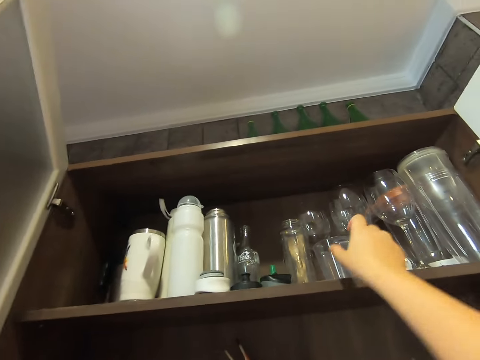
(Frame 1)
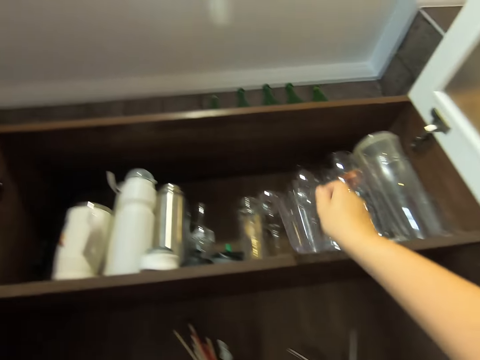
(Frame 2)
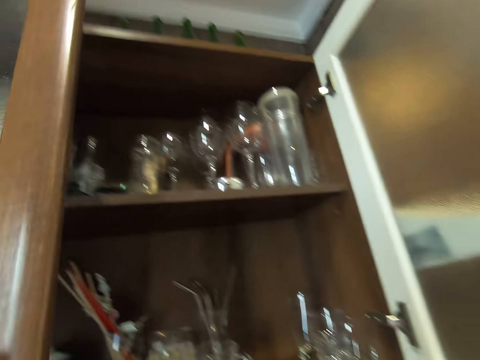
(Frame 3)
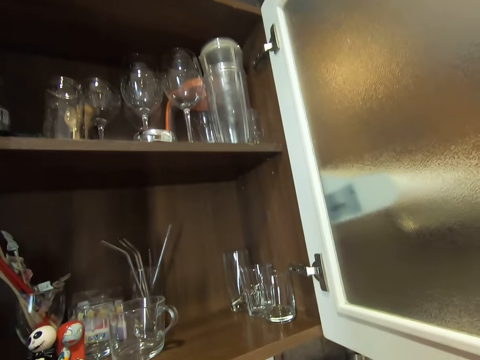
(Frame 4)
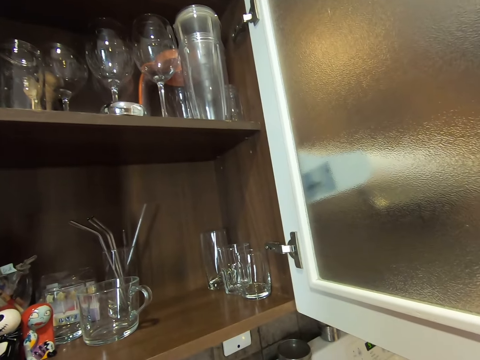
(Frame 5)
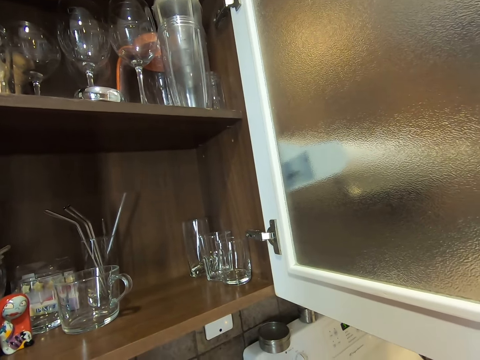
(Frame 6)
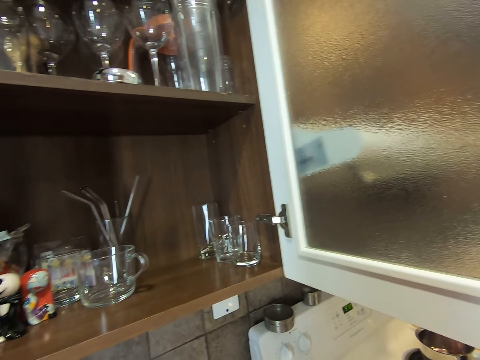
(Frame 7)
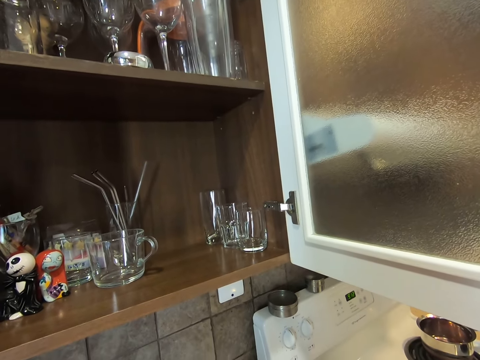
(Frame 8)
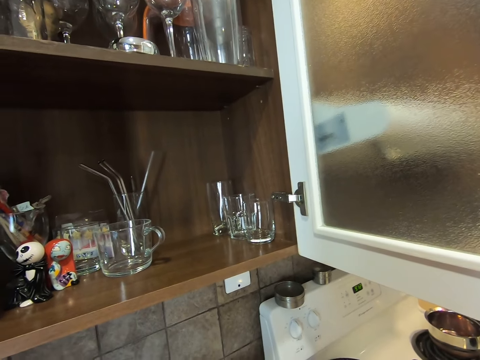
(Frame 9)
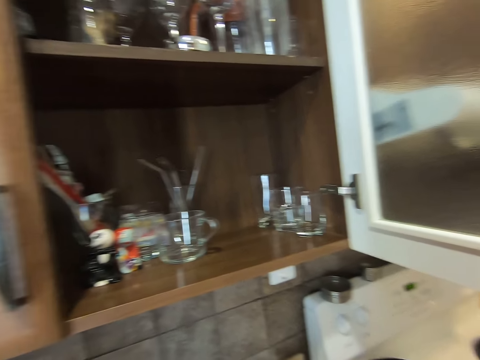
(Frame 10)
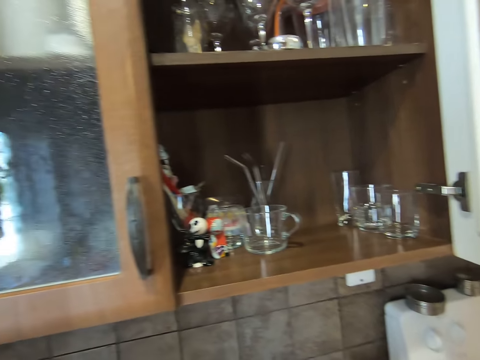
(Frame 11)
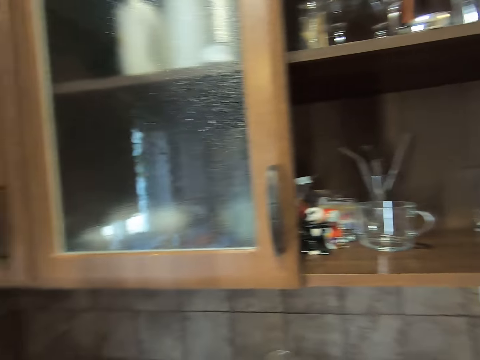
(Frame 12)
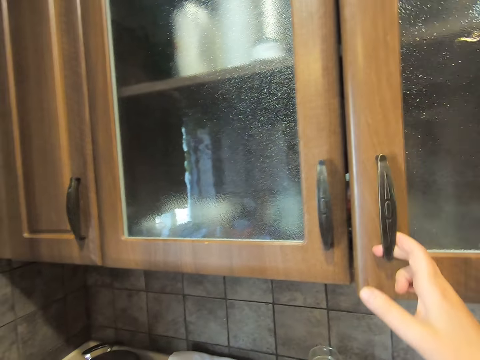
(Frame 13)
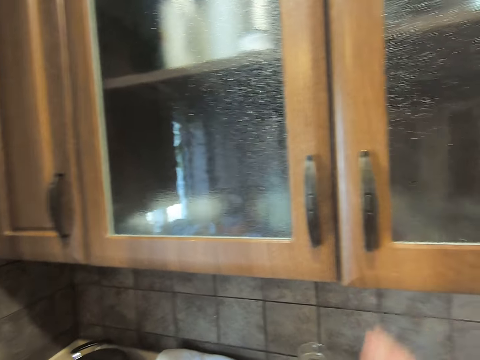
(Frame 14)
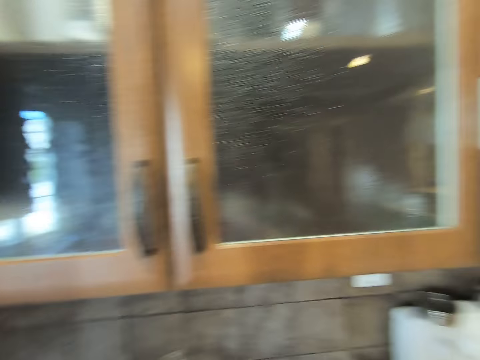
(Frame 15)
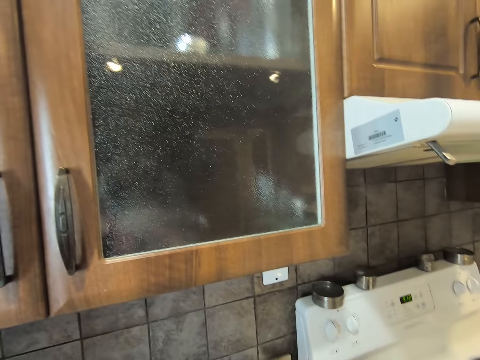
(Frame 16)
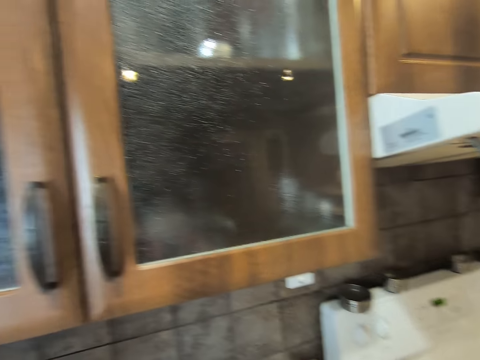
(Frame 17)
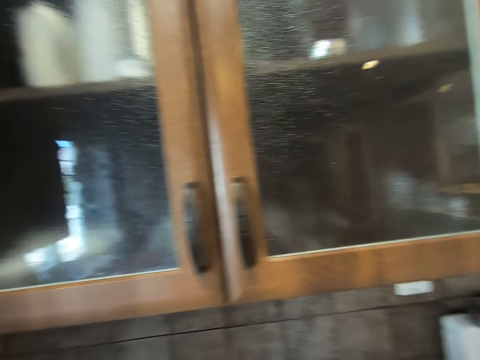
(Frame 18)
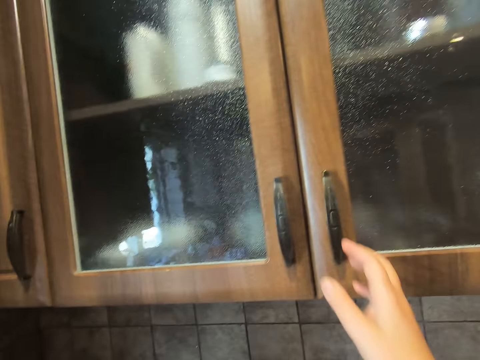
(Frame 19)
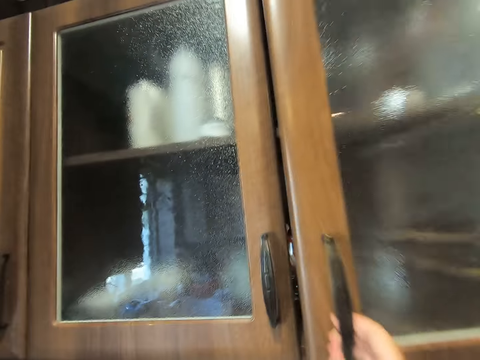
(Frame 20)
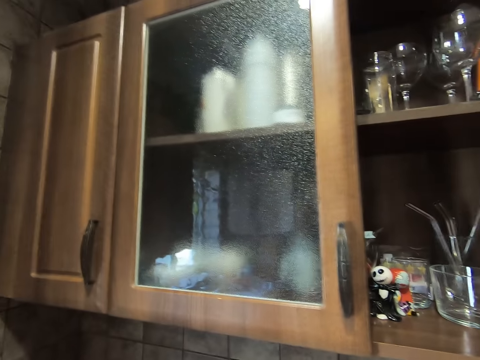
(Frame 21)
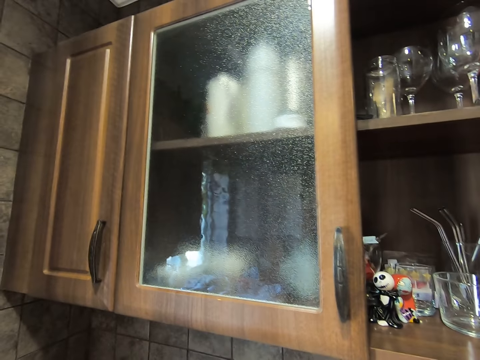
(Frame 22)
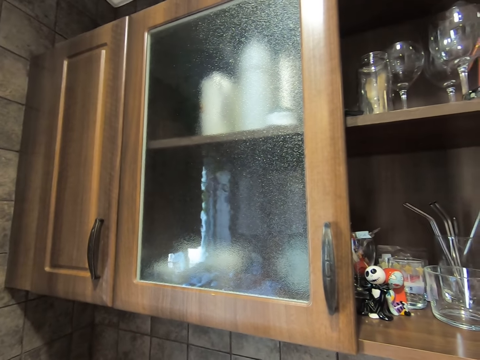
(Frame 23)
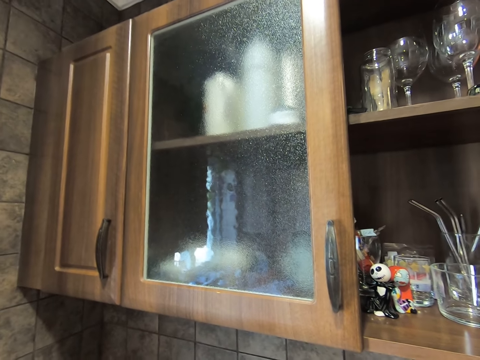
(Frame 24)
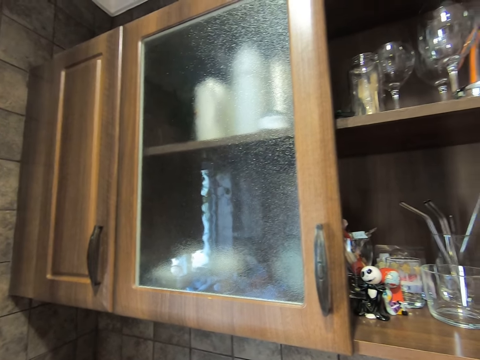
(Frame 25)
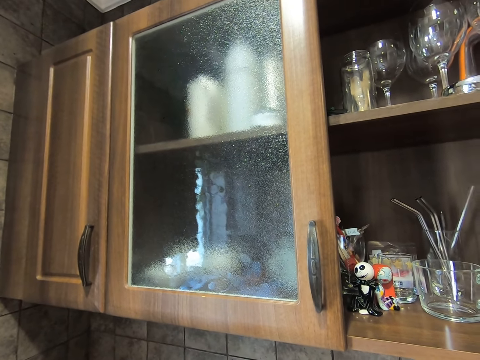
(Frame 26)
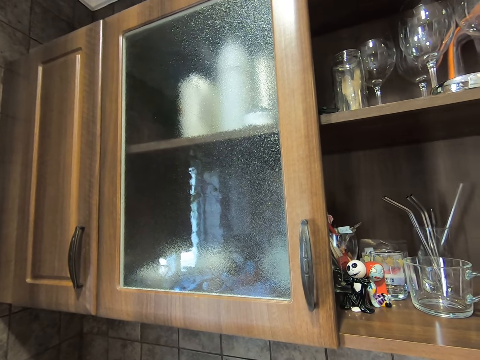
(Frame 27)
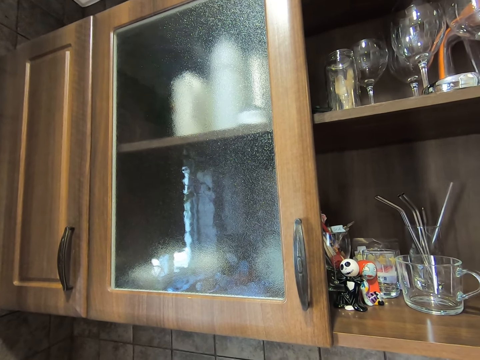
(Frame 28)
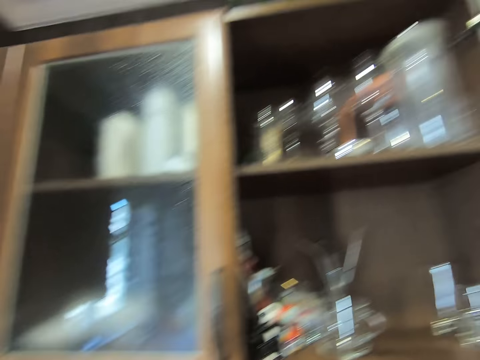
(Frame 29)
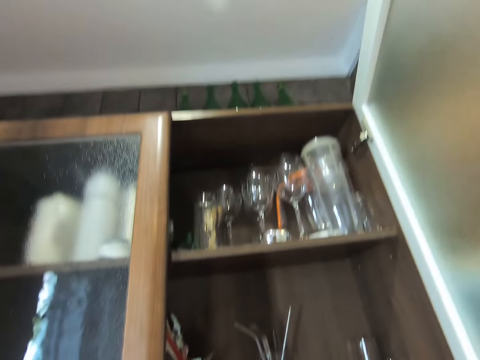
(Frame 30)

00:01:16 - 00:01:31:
The camera wearer taps the cup. They pick up a glass jug. They close the cabinet. They open the cabinet.

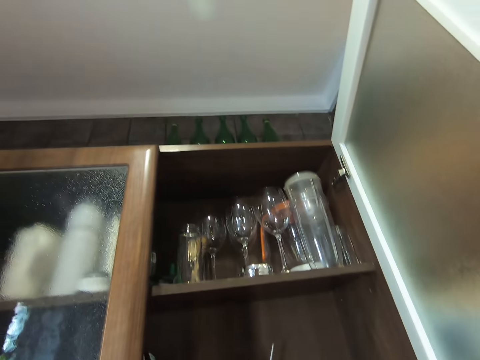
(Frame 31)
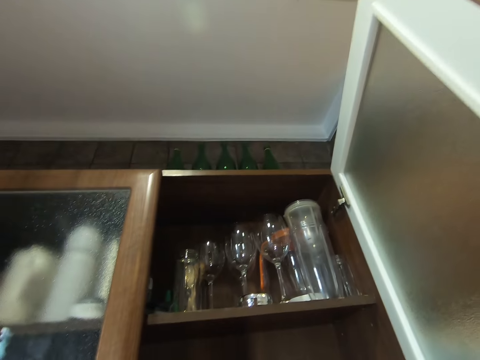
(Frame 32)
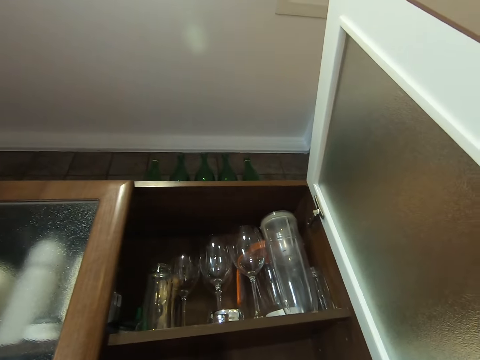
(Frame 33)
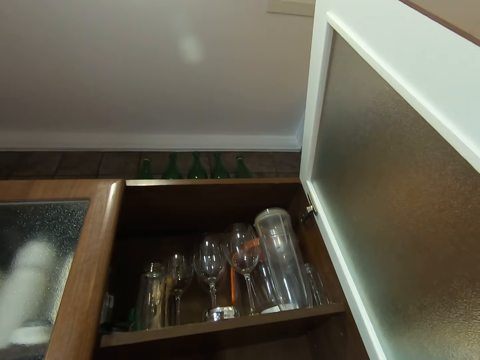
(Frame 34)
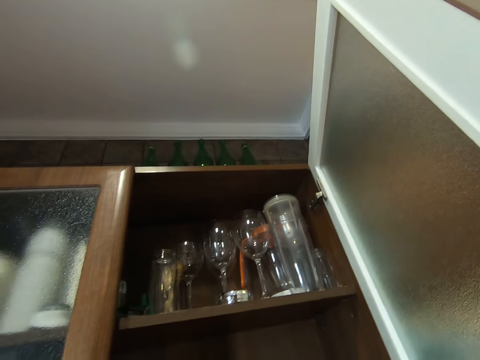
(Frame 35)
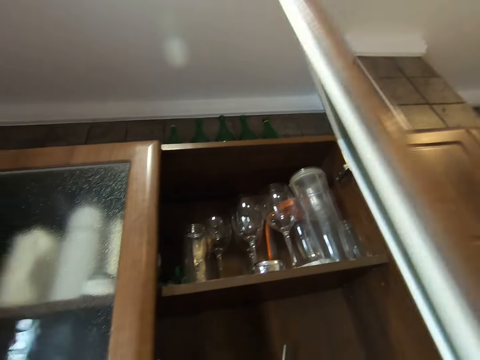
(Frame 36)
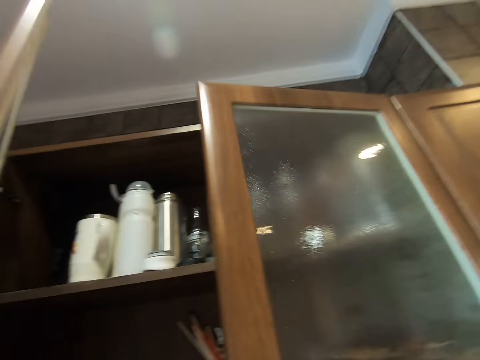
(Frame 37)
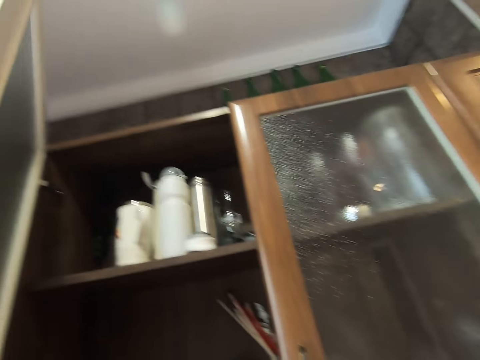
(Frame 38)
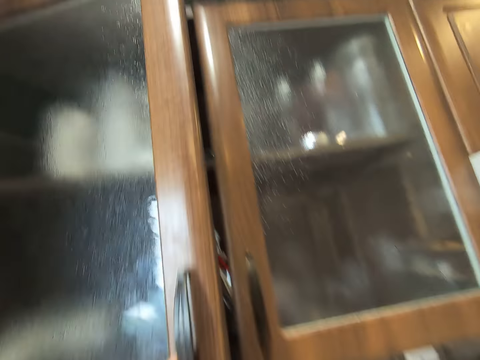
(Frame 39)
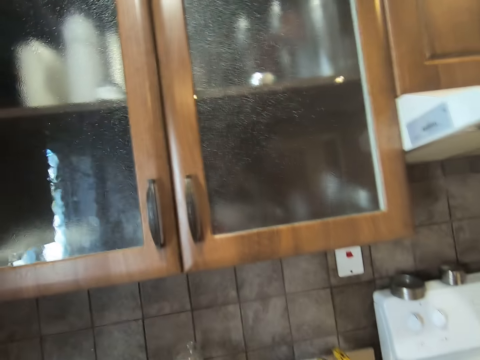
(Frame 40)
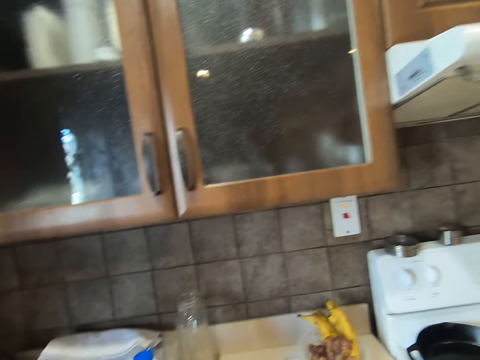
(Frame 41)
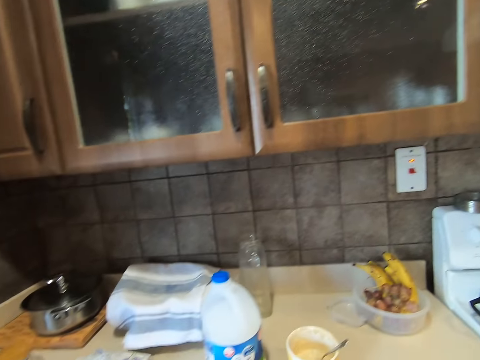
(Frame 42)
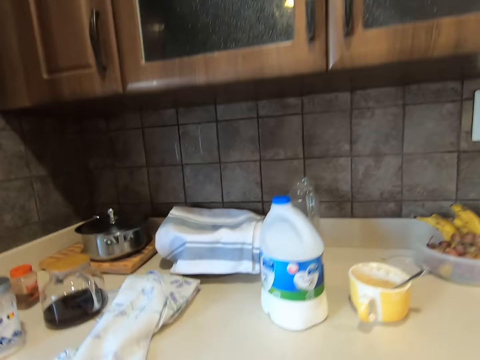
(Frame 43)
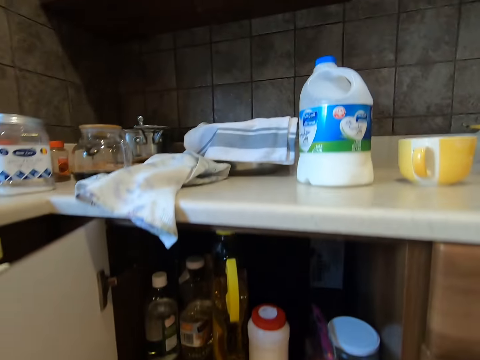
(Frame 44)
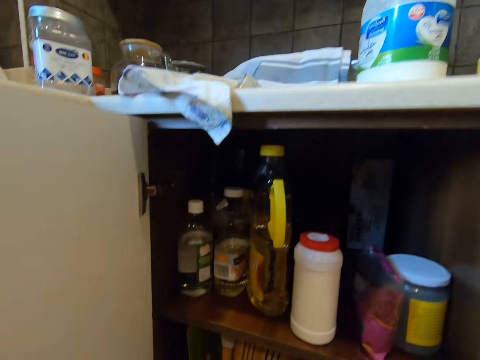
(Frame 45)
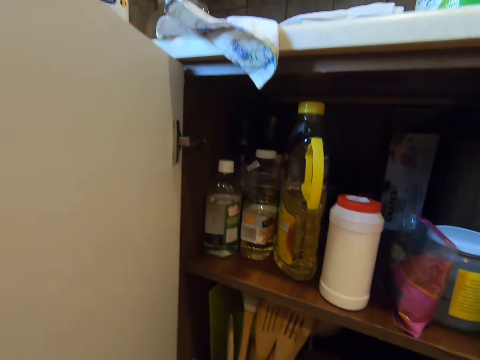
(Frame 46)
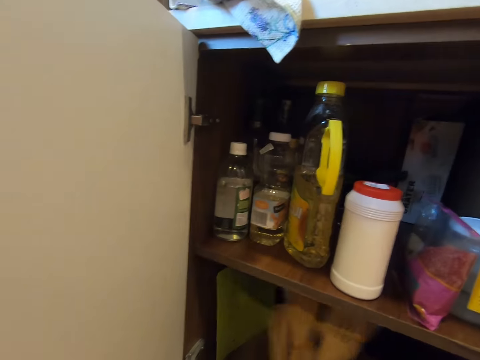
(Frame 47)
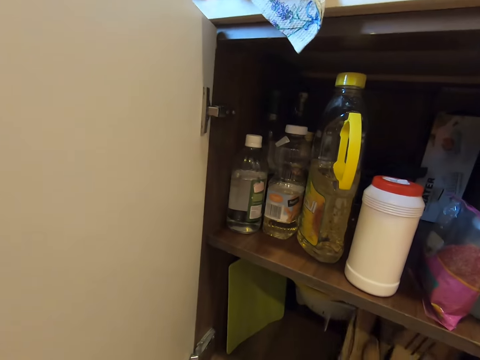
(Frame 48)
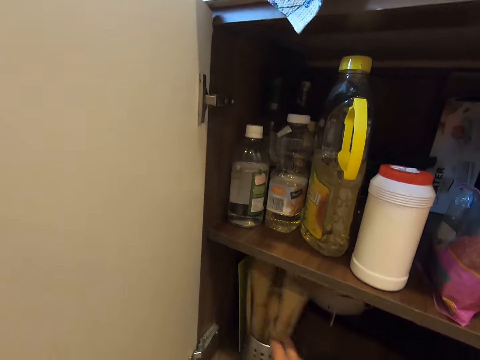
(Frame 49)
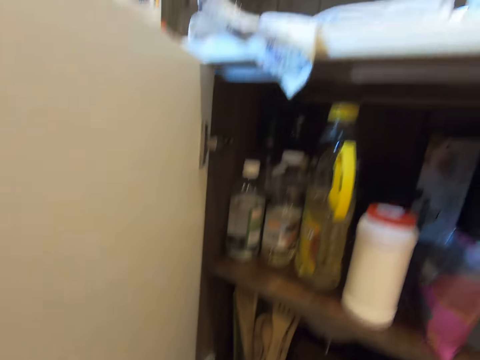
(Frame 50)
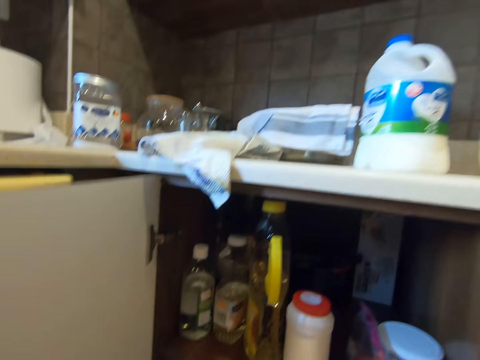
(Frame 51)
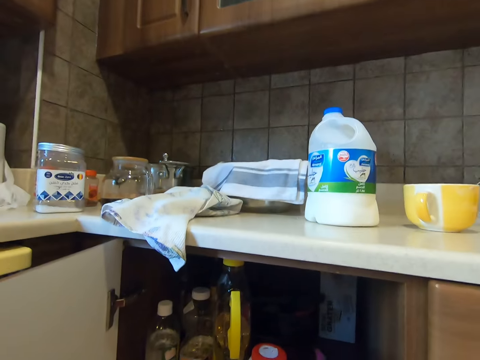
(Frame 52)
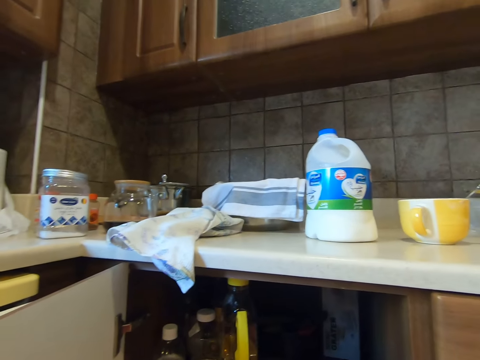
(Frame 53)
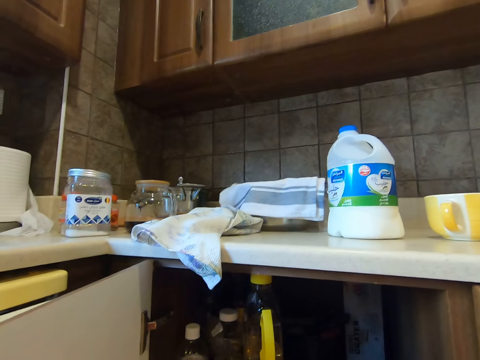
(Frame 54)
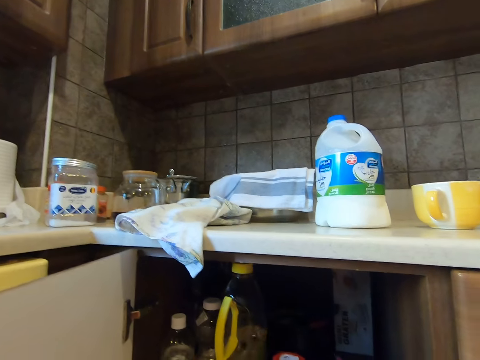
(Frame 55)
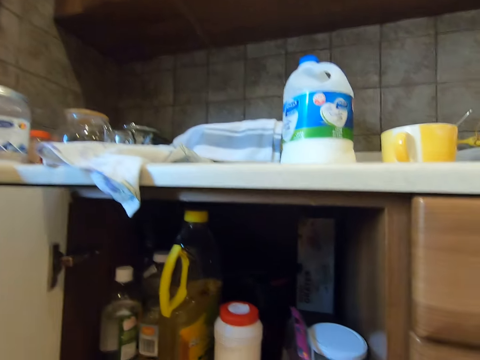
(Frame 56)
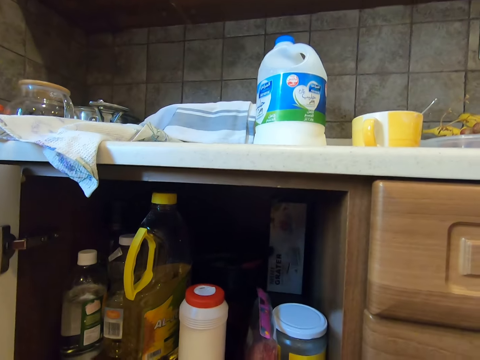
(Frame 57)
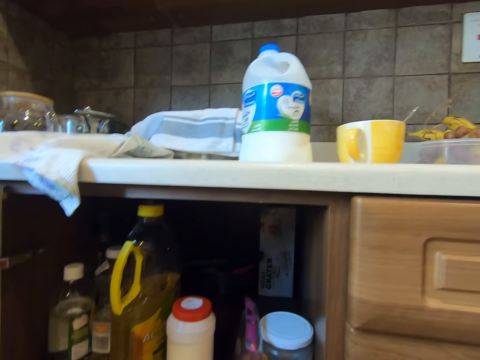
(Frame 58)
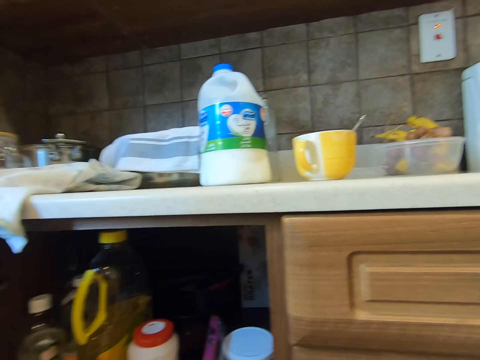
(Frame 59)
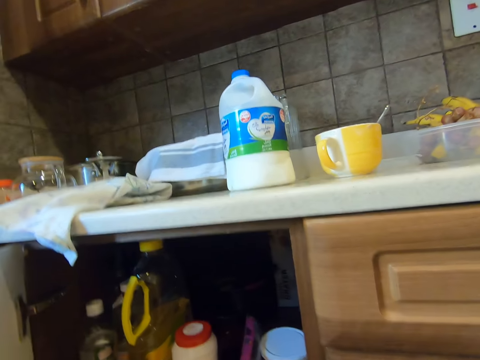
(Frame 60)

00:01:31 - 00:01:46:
The camera wearer closes the cabinet. They pull the container with wooden spoons. They look for something.
